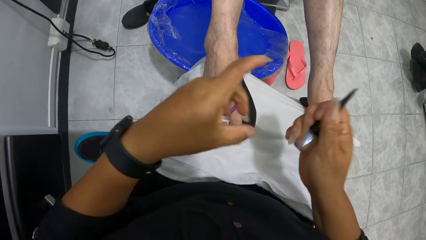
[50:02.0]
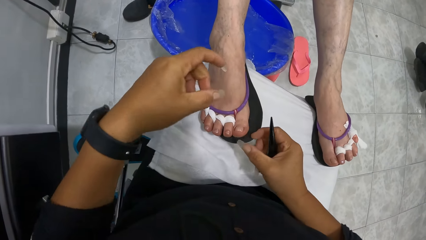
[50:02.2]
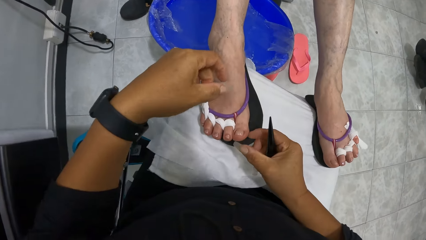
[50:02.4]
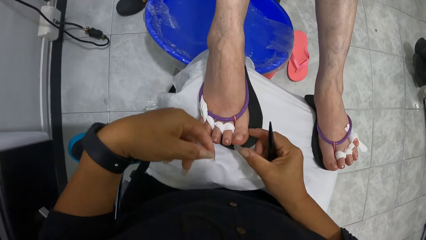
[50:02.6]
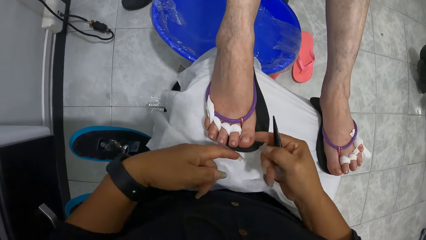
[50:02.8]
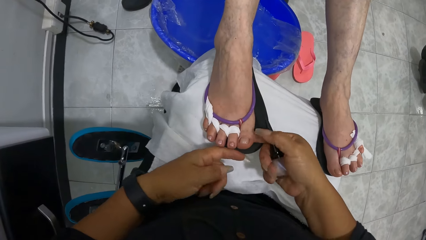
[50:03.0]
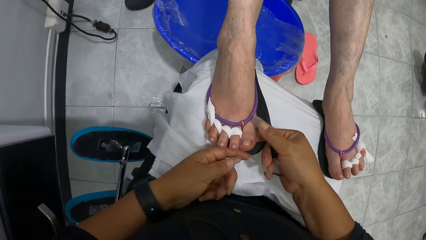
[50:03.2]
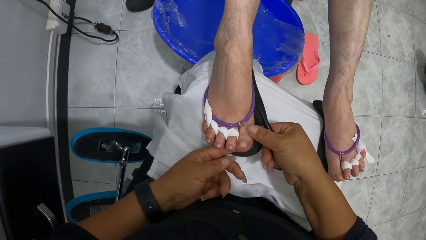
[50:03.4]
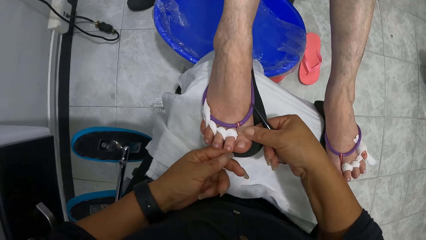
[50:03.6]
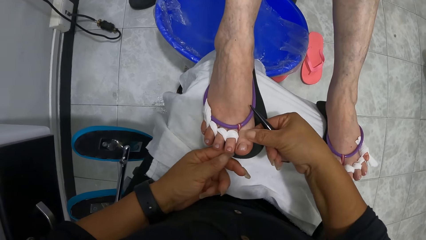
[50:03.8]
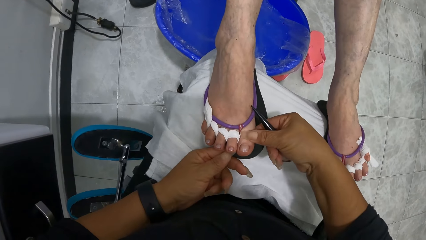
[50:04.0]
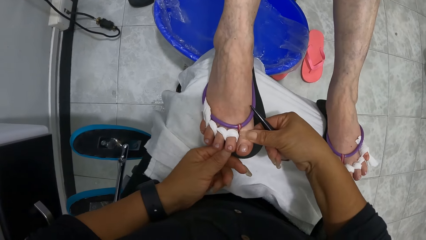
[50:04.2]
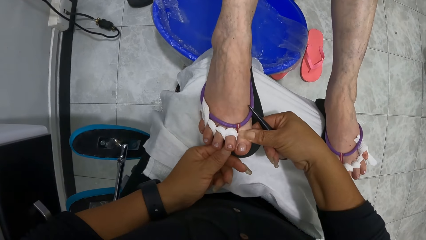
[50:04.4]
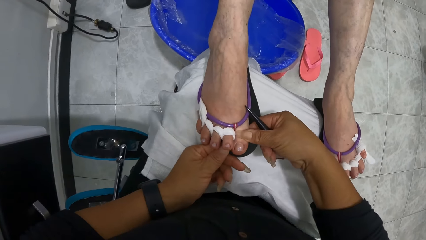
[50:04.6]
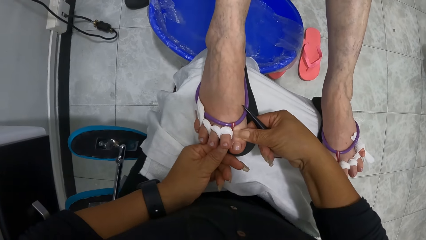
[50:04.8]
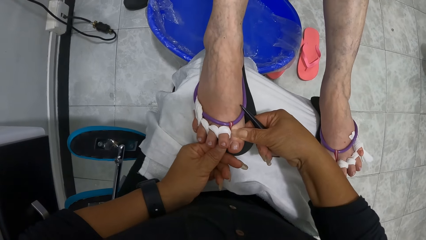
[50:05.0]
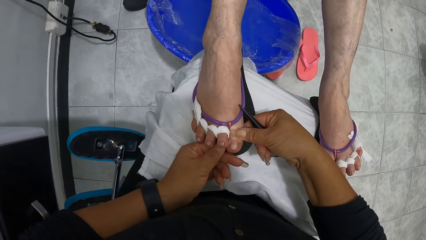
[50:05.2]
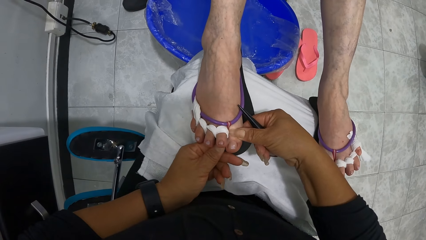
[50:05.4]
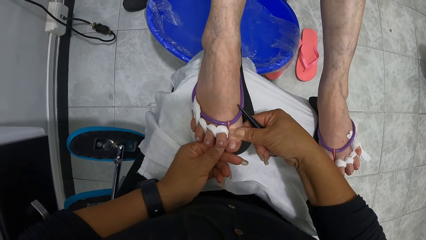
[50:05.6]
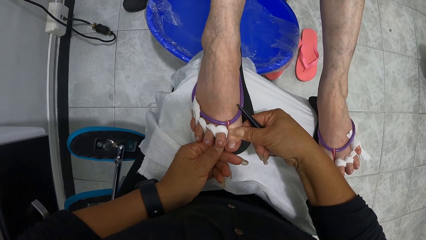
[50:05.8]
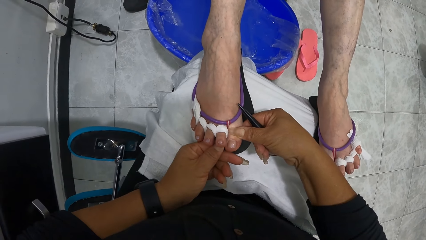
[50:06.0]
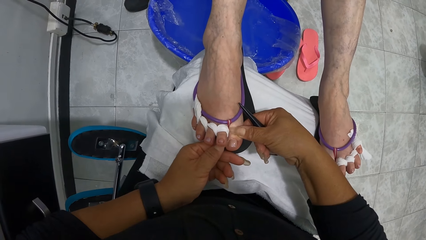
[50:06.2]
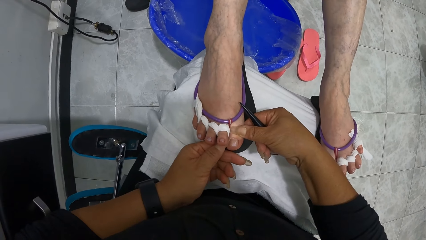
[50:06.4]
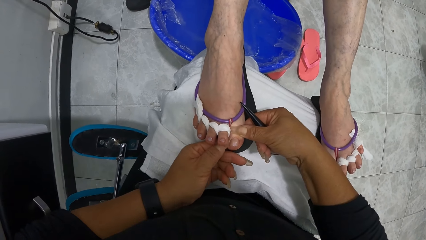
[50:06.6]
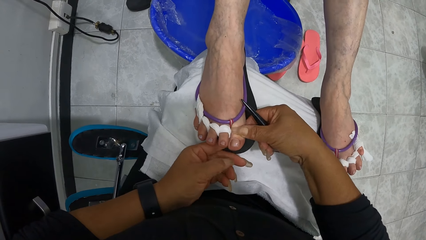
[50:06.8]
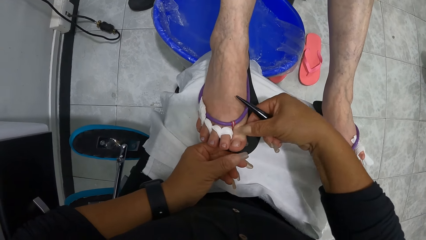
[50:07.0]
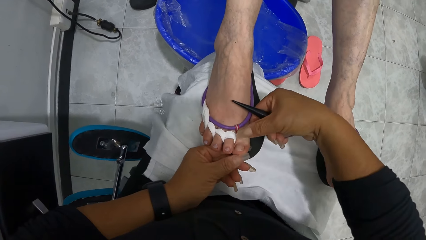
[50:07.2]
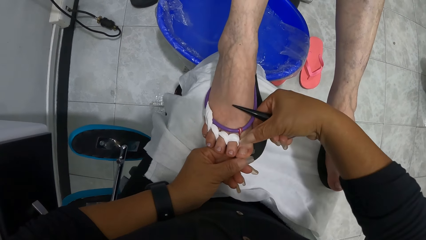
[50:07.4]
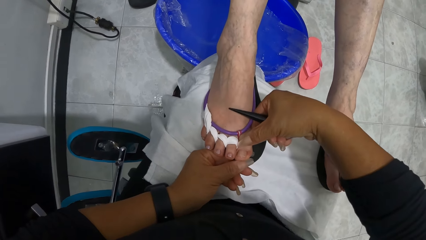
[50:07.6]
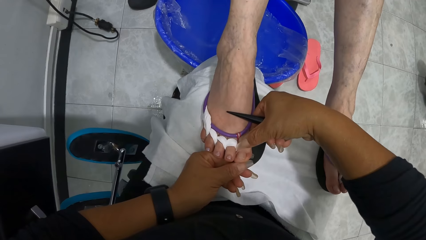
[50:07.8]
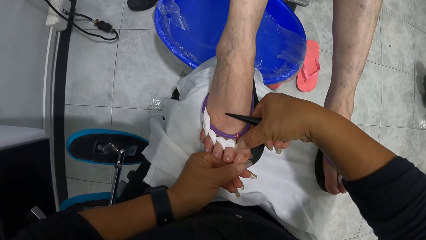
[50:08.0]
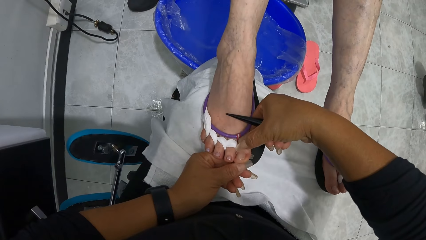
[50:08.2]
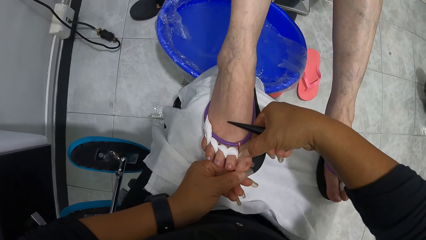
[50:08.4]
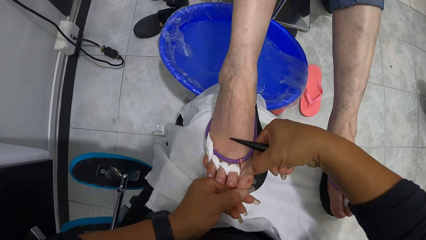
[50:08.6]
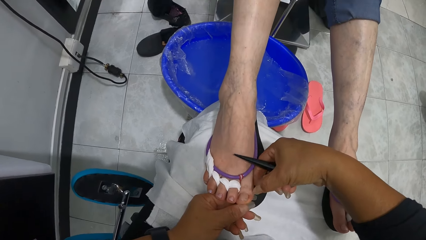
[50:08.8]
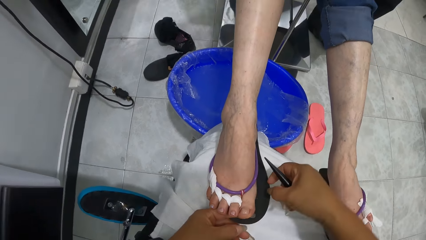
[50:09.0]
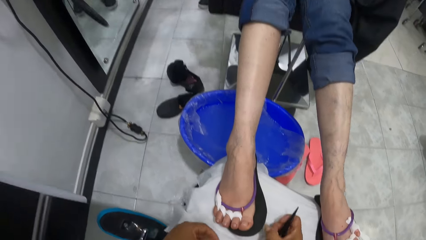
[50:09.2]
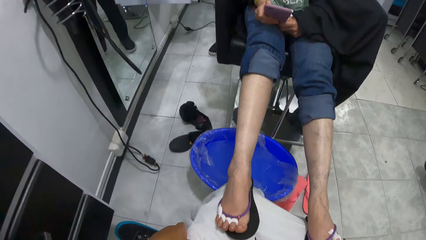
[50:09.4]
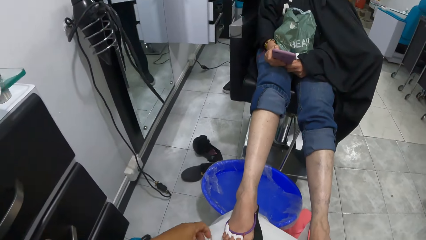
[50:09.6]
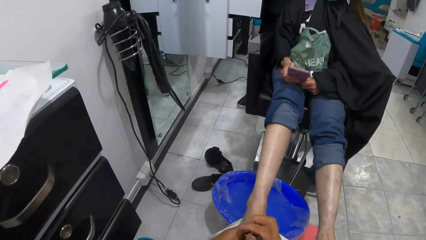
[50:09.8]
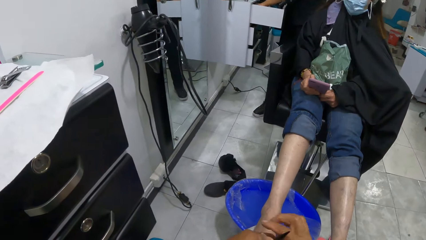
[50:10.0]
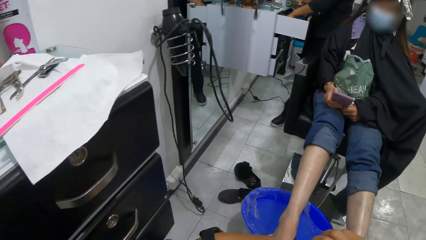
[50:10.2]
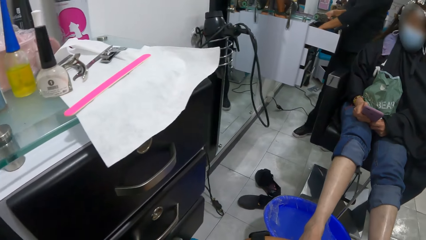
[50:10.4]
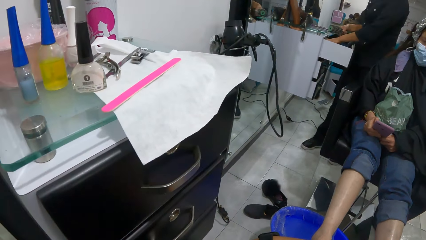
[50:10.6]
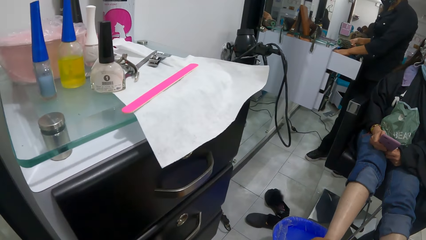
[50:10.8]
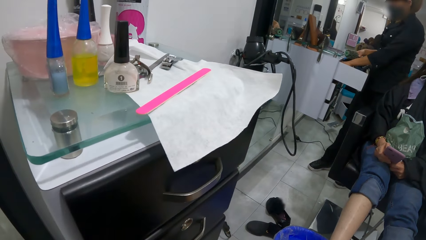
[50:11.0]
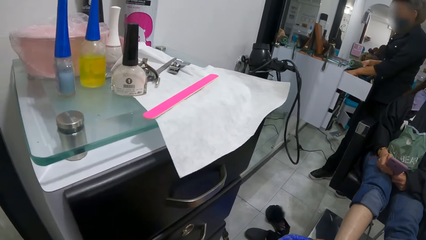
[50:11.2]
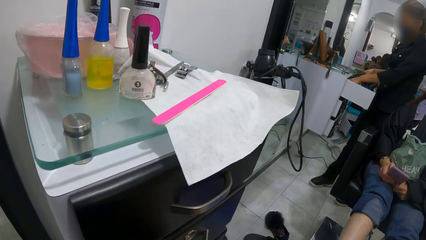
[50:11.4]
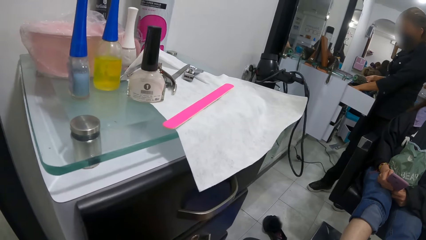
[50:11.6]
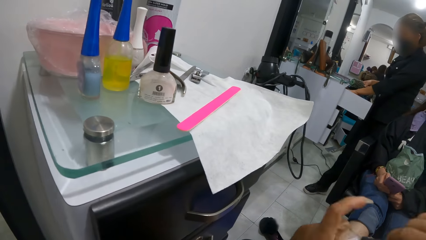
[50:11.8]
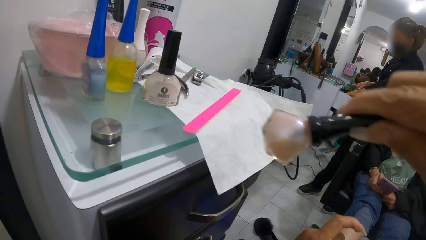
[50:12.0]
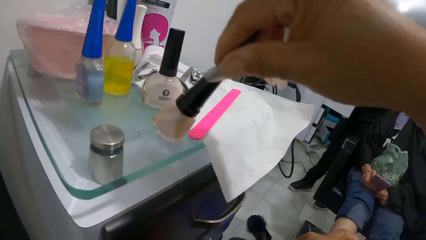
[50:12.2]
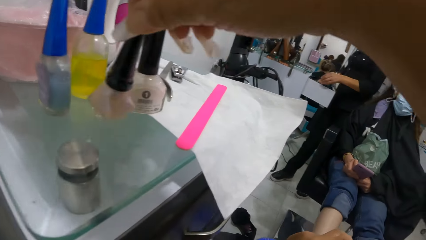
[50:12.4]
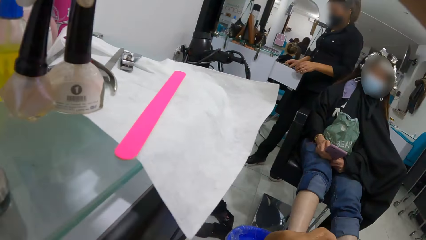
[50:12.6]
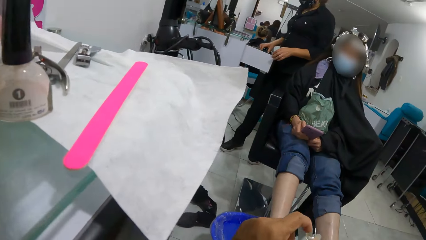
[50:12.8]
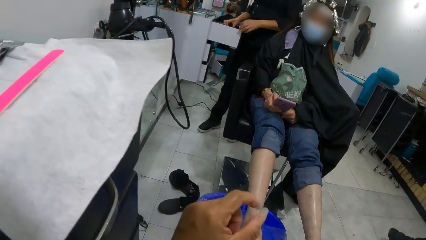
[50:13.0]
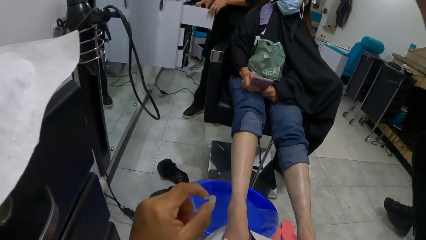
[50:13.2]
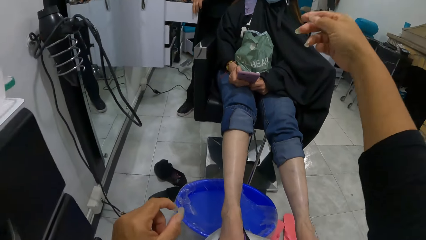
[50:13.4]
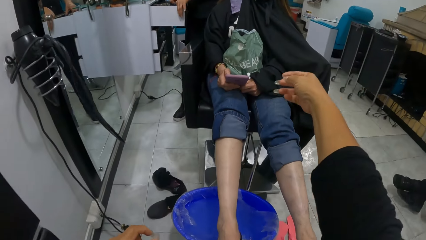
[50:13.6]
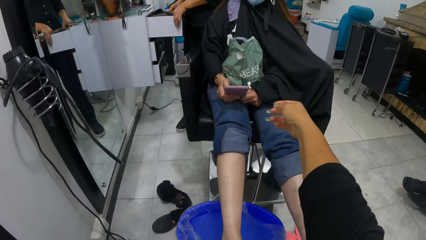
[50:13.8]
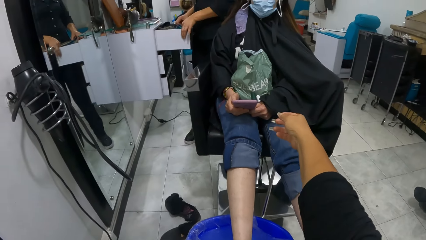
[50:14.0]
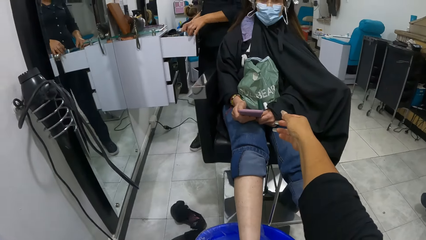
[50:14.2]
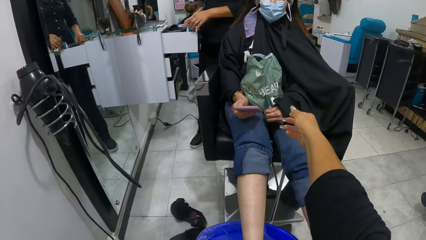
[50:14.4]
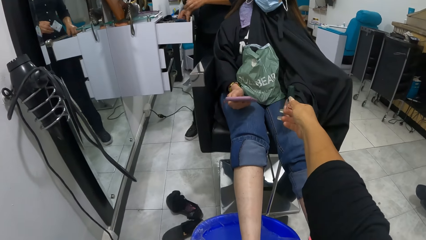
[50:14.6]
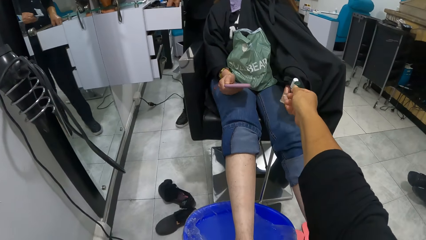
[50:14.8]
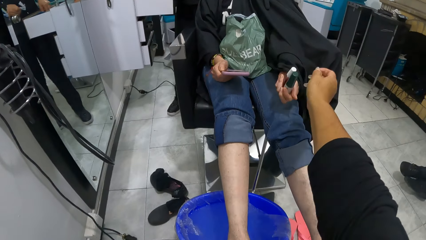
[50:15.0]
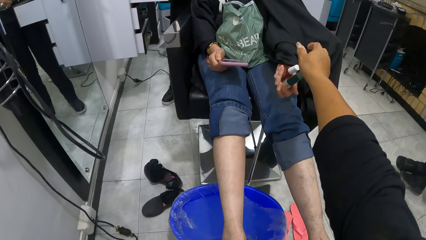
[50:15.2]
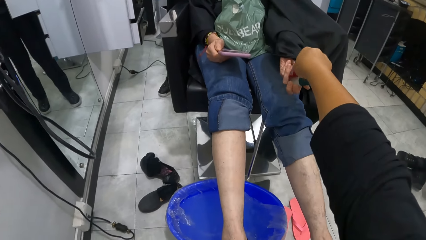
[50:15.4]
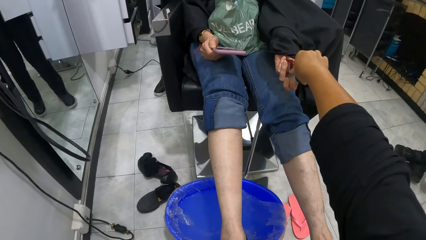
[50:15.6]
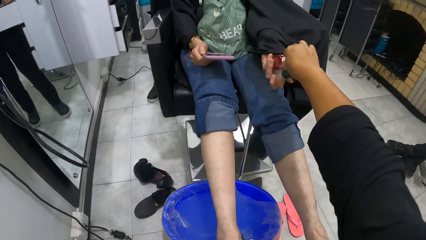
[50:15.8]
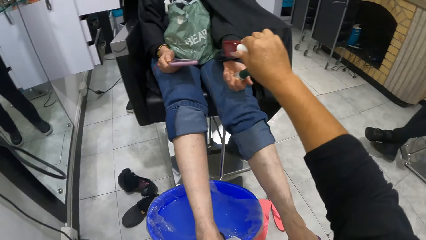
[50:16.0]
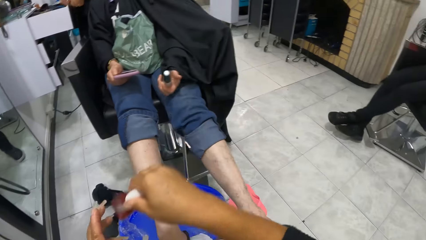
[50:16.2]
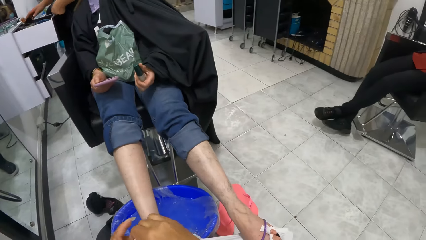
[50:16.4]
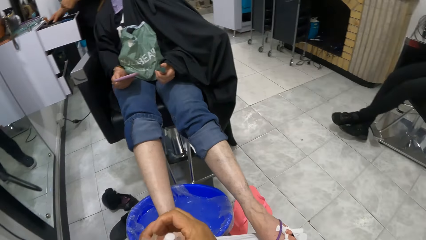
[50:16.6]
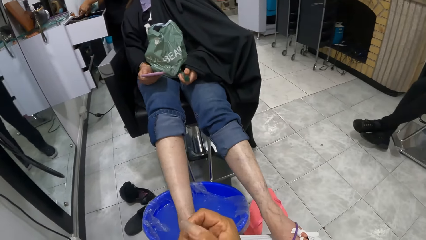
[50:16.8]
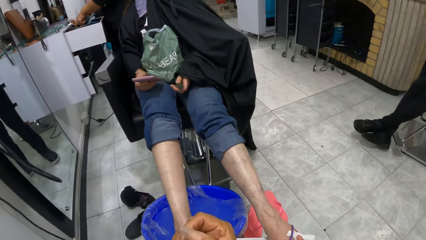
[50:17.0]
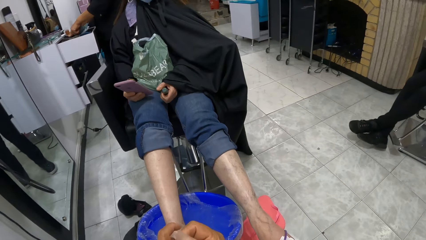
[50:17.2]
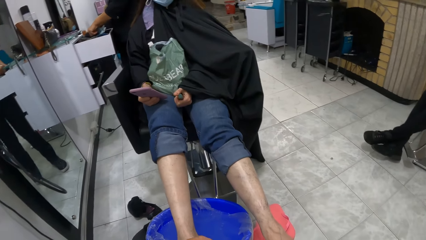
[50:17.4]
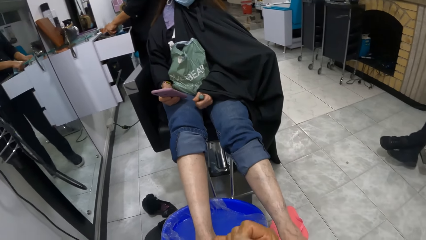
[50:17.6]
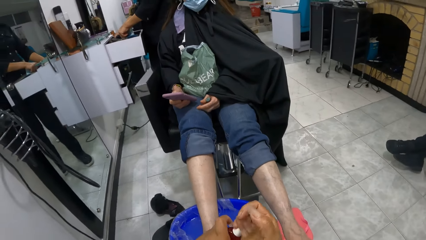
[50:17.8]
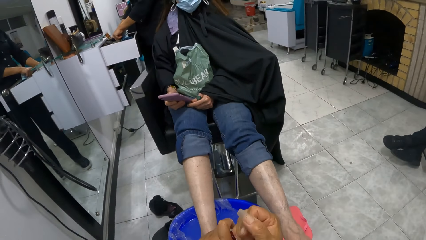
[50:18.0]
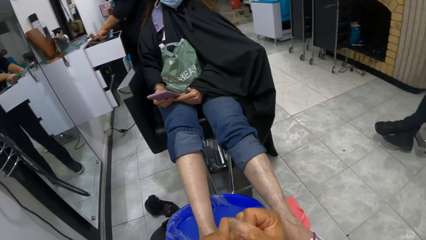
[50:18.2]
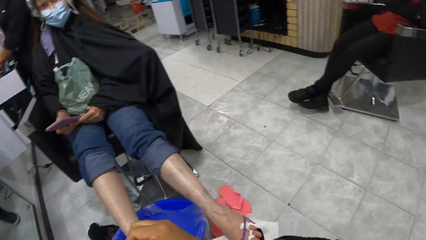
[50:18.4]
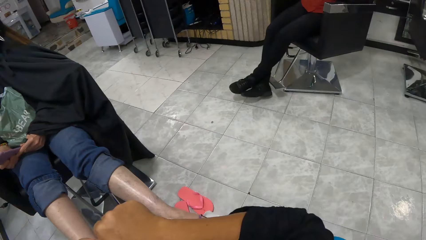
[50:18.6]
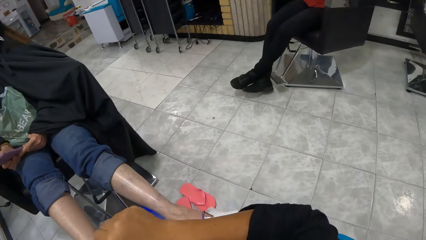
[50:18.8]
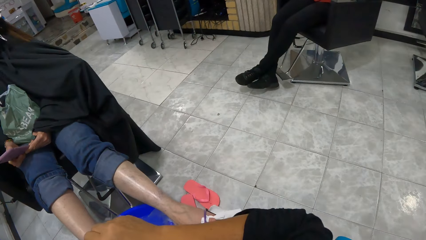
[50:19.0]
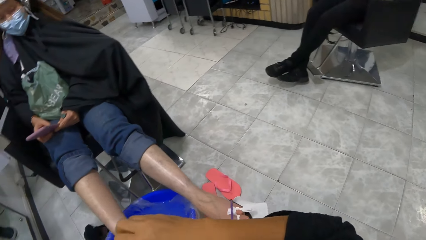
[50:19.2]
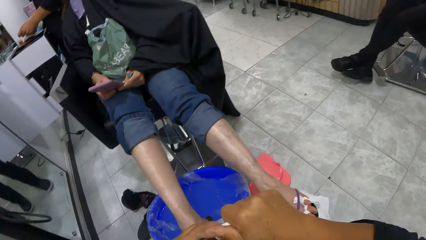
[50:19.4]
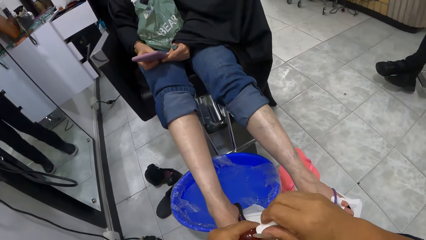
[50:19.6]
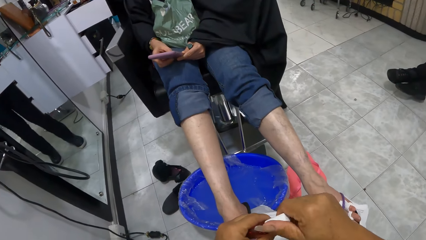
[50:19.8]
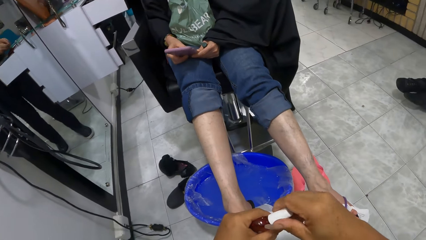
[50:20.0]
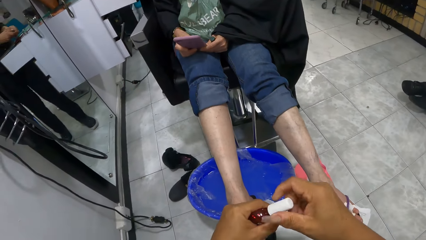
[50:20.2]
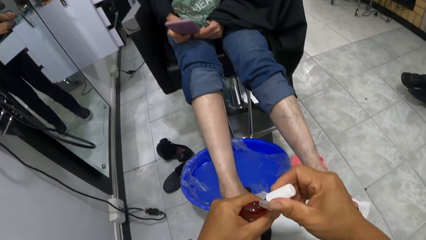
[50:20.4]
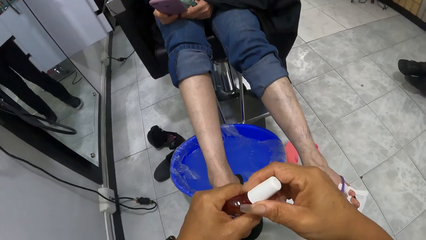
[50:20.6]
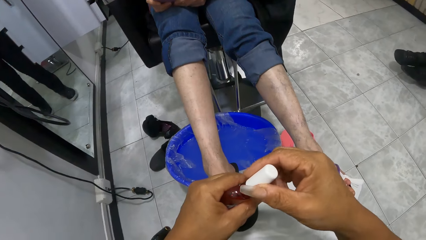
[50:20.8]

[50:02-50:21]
The camera wearer wipes nail polish on the woman's right toes with her thumb nails. She closes the nail polish bottle with her right hand. She stands. She places the nail polish bottle onto a shelf with her right hand. She collects a nail polish bottle from the woman with her right hand. She passes the nail polish bottle in her right hand to her left hand. She opens the nail polish bottle with her right hand.
